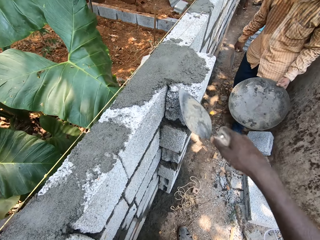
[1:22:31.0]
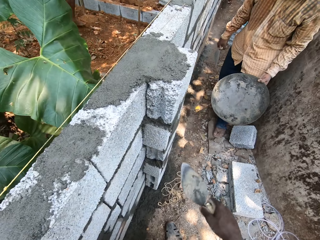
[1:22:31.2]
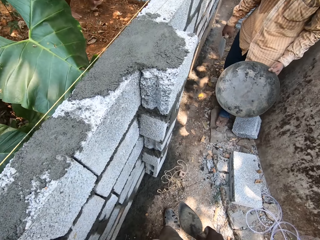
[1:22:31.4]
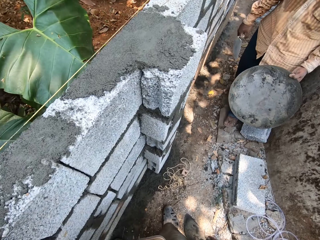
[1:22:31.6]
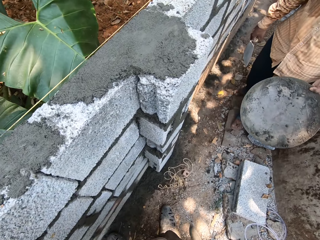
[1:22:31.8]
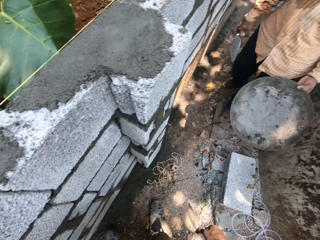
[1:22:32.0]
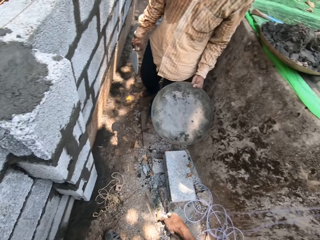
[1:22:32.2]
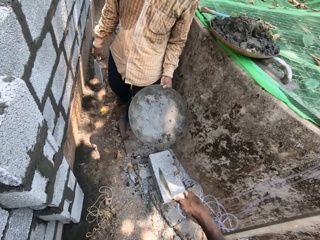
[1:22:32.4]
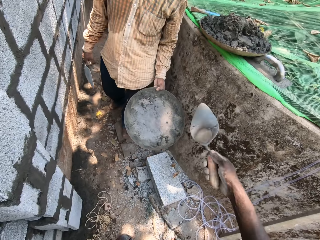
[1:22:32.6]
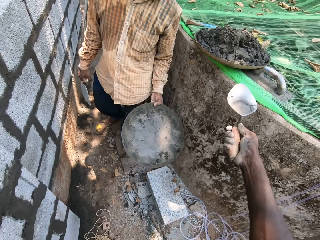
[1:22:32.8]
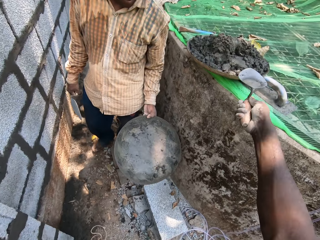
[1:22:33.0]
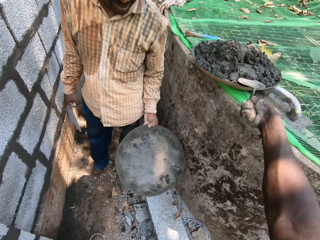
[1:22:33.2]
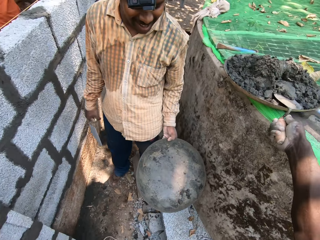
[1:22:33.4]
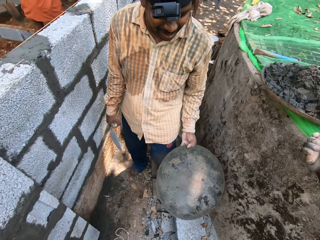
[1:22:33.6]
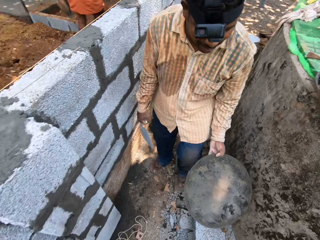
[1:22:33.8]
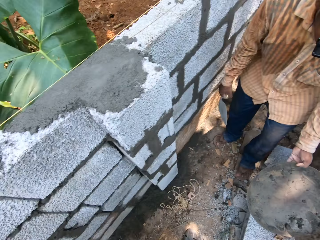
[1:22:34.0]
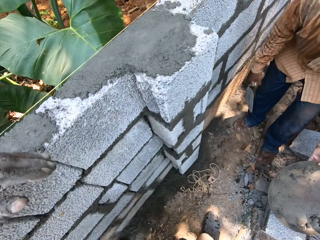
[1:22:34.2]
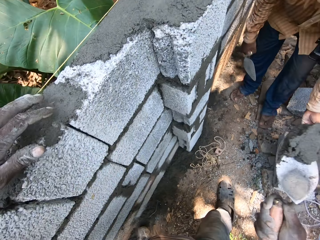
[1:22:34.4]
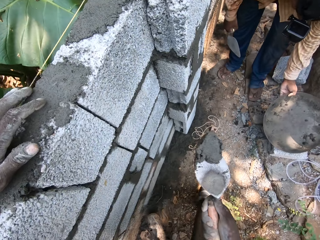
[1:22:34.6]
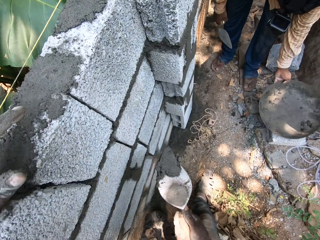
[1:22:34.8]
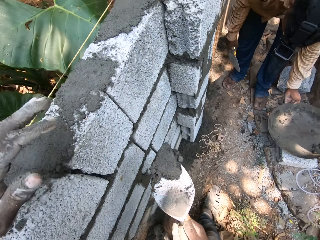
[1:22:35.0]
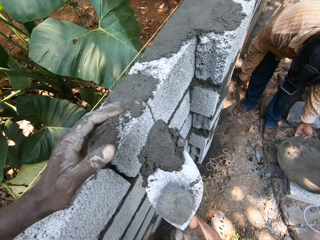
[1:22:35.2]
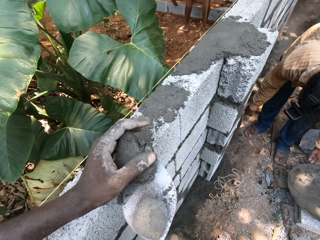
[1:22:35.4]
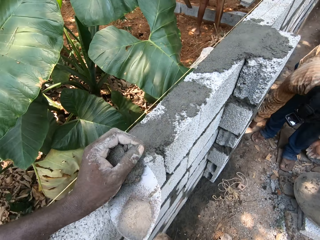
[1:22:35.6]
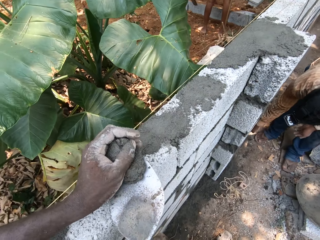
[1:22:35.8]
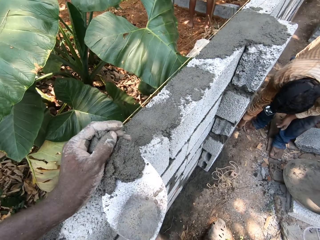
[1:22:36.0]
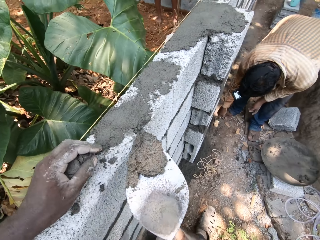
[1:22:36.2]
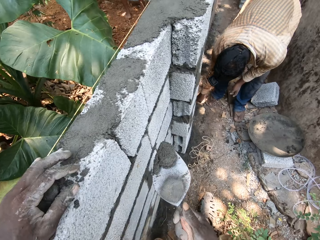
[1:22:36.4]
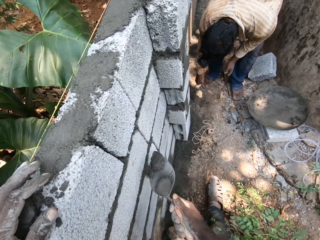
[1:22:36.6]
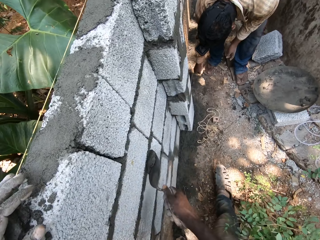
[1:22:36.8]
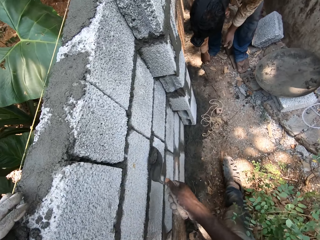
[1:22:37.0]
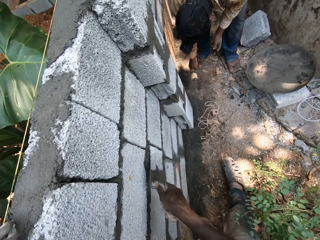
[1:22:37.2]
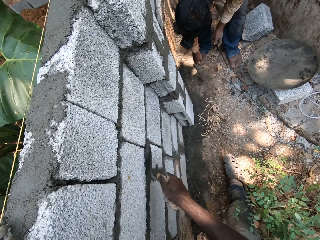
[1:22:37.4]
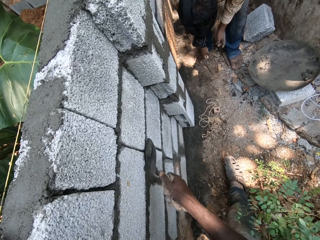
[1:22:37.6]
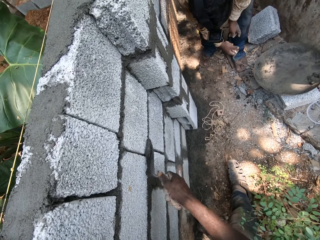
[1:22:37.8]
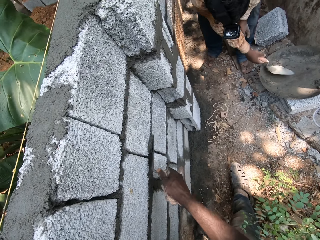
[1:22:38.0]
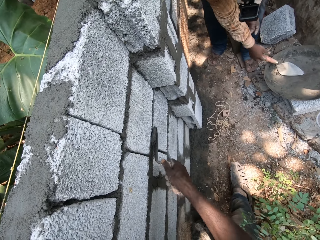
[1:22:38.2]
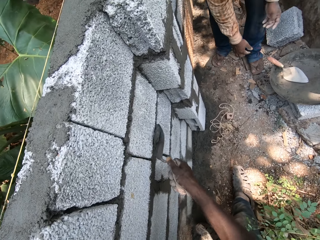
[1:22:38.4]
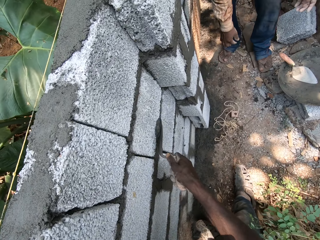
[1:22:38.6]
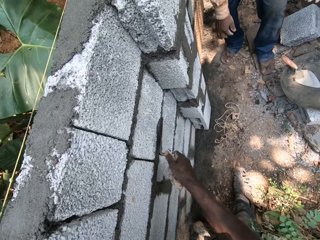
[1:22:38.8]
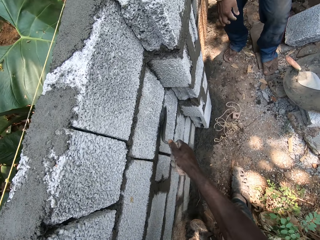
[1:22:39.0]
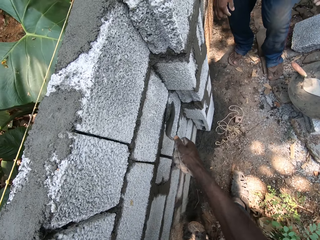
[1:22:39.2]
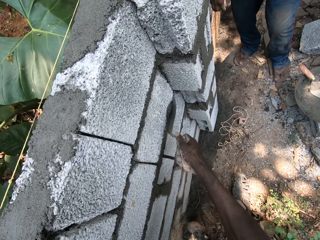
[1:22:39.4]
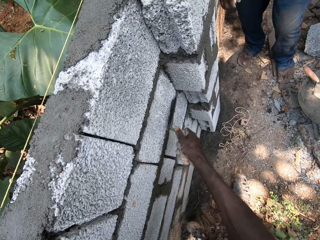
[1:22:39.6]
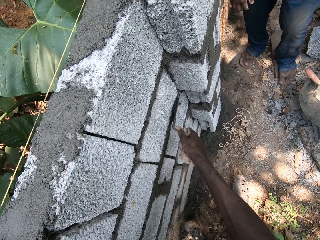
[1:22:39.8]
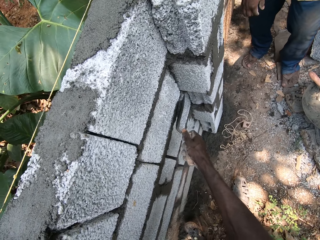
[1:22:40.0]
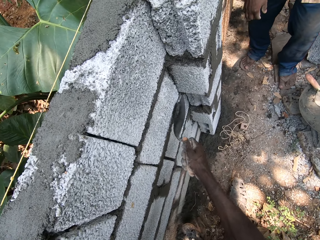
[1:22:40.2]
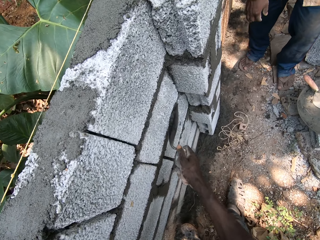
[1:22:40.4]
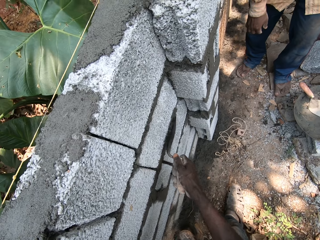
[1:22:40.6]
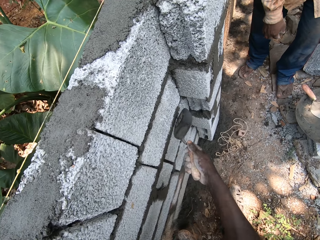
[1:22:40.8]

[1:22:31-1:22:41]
The camera wearer converses with the man. He stands on the ground. He takes the mortar from the hand pan with the hand trowel or brick trowel in his right hand. The man drops the hand pan on a brick with his left hand. The camera wearer holds the cement mortar on the brick trowel with his left hand. He takes the mortar from the hand trowel with his left hand and pours the mortar on the fence with his left hand. The man scoops the soil with the hand trowel in his right hand. The camera wearer plasters the fence with the mortar using the hand trowel in his right hand. The man drops the hand trowel in the hand pan with his right hand.

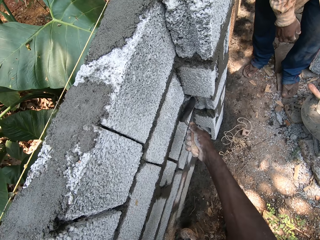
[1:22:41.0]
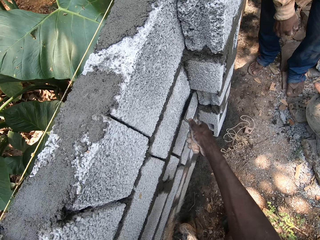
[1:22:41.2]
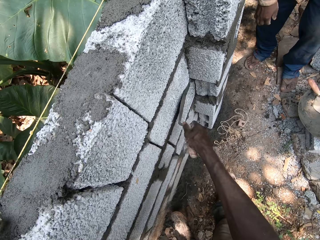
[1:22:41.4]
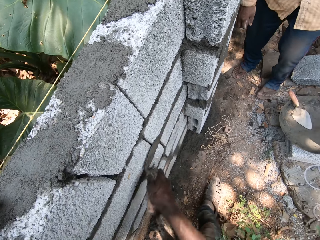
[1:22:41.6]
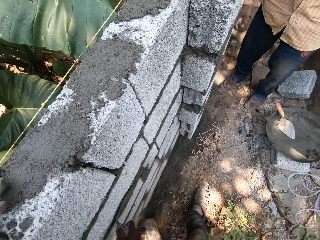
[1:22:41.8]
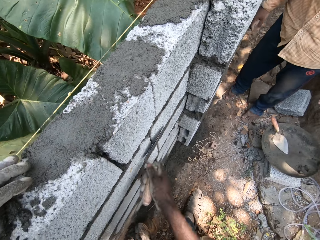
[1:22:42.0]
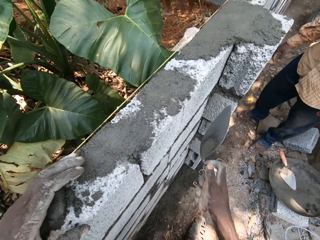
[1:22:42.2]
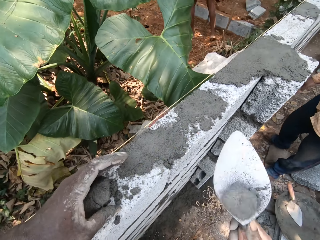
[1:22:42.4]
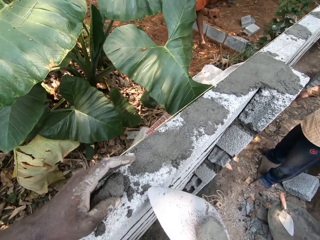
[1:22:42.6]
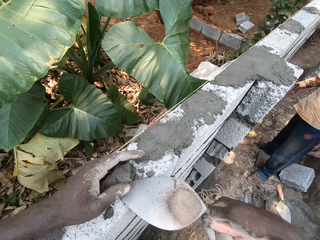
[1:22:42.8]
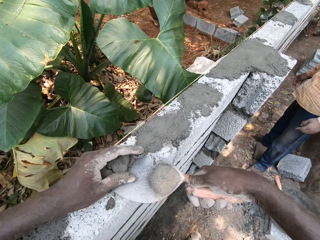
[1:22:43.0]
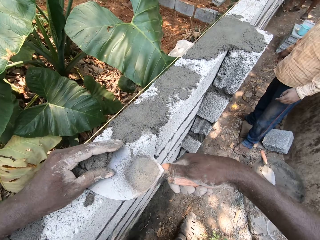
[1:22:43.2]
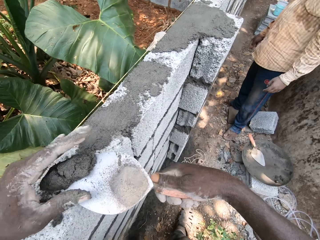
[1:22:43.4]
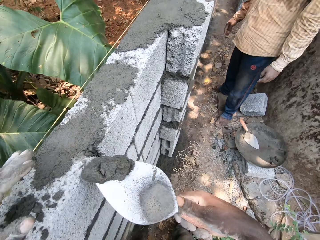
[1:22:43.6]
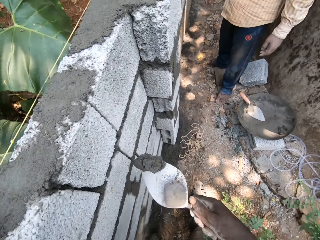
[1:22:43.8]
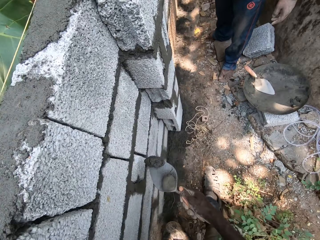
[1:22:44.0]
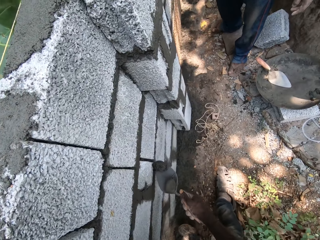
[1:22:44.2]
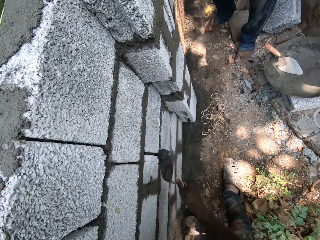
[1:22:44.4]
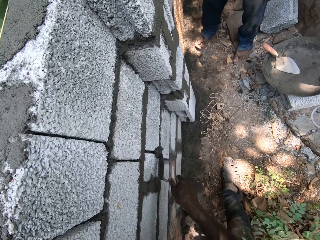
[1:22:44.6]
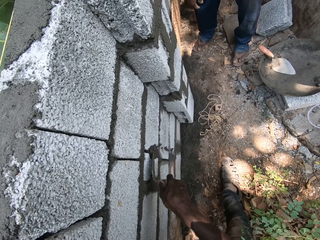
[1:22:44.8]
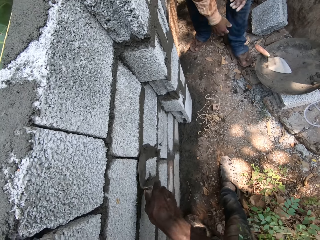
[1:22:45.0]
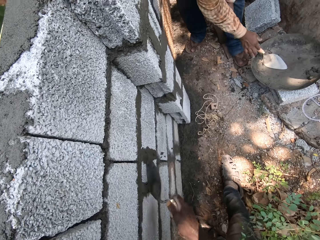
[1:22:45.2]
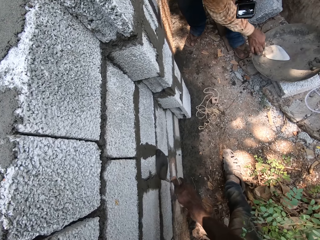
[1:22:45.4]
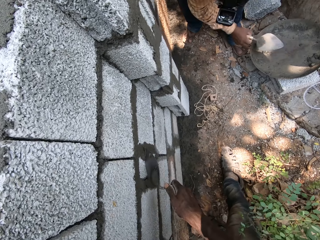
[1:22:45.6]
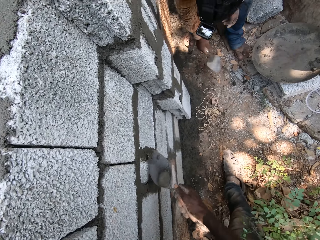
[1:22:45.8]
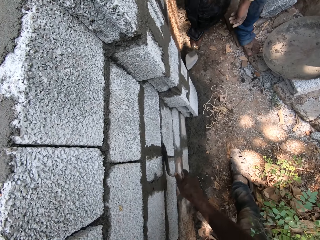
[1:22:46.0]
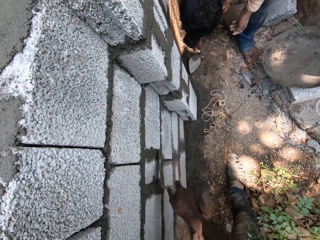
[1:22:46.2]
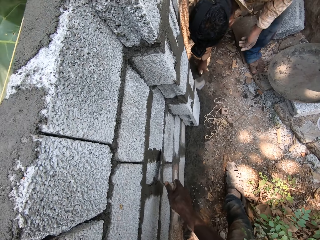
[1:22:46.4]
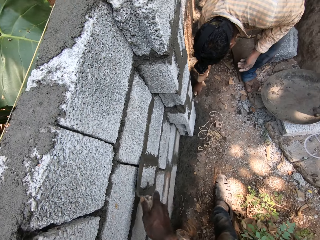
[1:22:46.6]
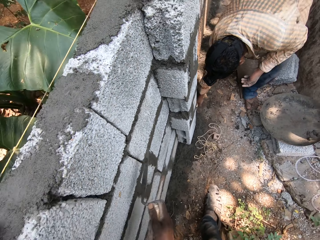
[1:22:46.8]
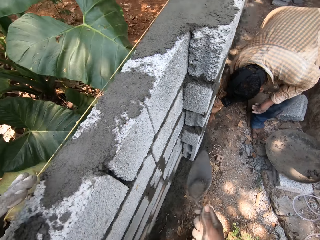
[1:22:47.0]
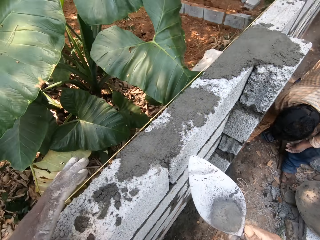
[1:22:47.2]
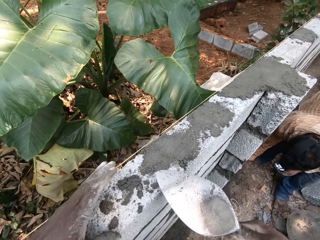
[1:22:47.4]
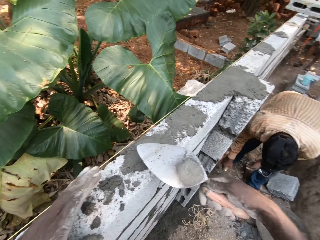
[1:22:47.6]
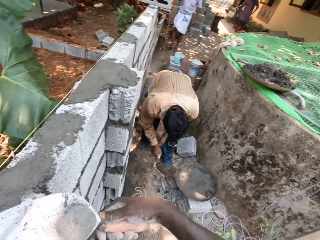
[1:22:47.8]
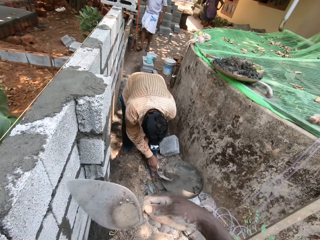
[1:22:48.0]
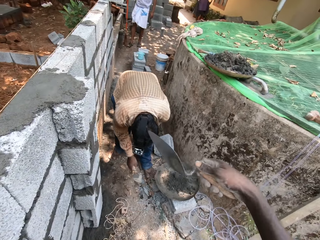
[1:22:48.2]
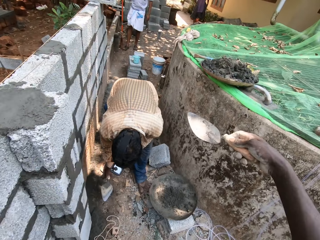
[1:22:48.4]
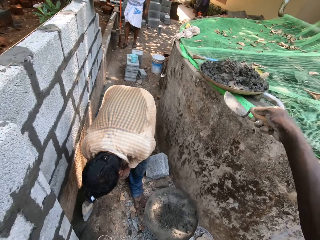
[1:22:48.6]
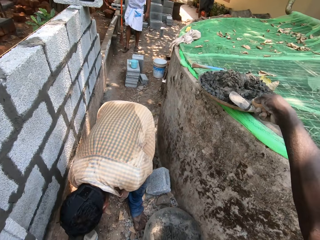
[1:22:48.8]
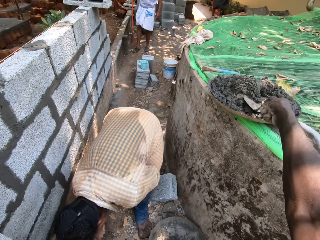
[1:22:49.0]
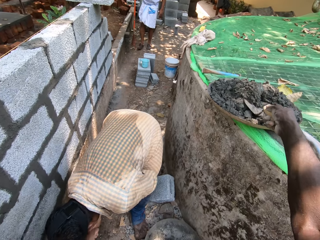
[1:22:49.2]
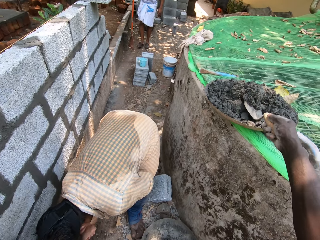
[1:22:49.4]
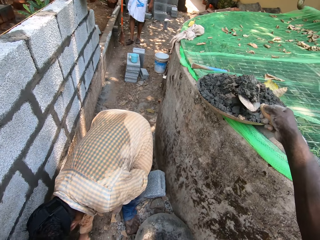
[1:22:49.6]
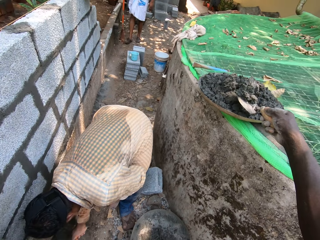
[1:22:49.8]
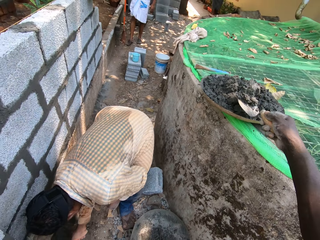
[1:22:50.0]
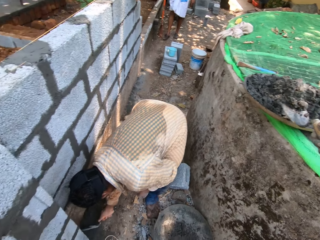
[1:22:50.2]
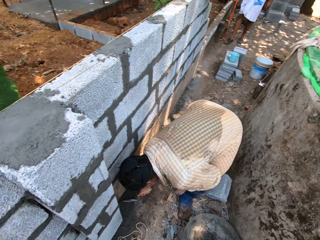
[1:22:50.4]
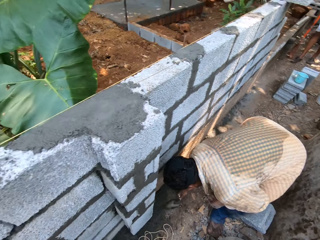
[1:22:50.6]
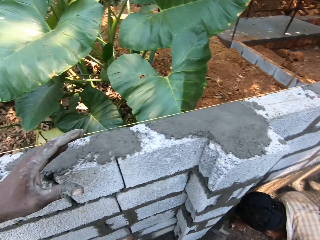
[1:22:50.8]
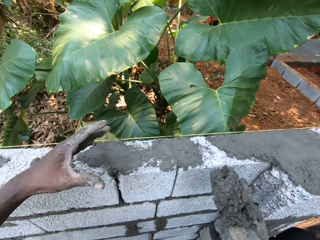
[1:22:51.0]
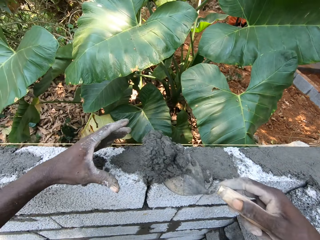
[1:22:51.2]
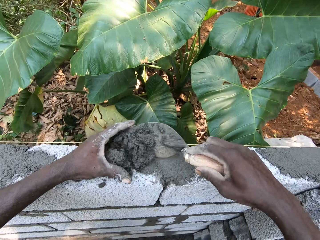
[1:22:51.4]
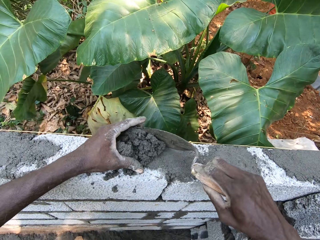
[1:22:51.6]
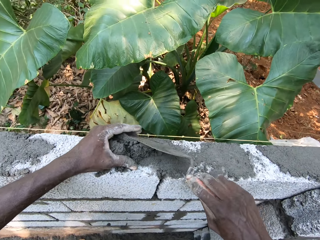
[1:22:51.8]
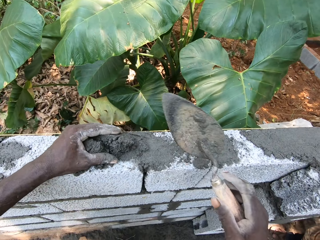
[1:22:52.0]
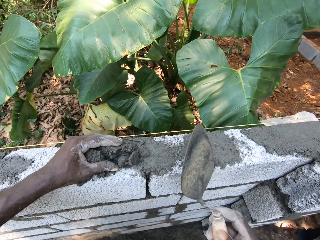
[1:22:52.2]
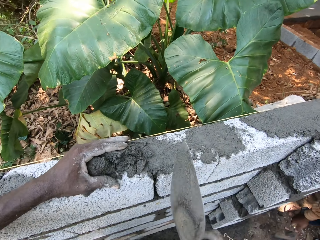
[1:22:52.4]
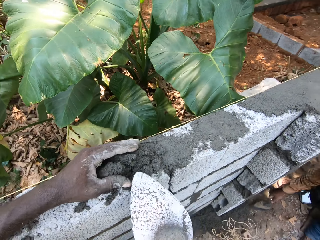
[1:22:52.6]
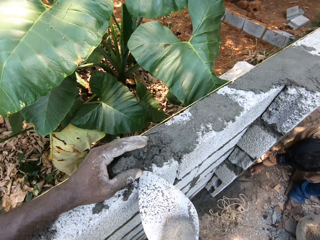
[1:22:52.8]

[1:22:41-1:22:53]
The camera wearer takes the mortar from the fence with the hand trowel or brick trowel in his right hand. He plasters the fence with the mortar using the hand trowel in his right hand. The man picks up the hand trowel from the hand pan with his right hand and takes some sand from the ground with the hand trowel in his right hand. The camera wearer scoops the cement mortar on the wall with the brick trowel. The man pours the sand in the hand pan with the hand trowel in his right hand. The camera wearer takes the mortar from the hand pan with the hand trowel in his right hand. He pours the mortar on the fence with the hand trowel in his right hand.
